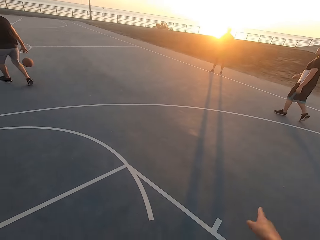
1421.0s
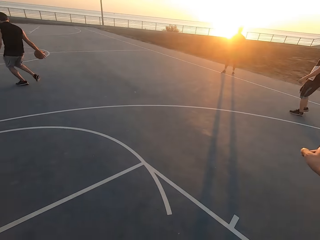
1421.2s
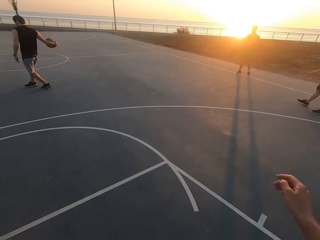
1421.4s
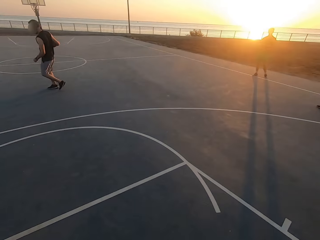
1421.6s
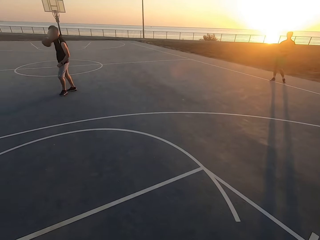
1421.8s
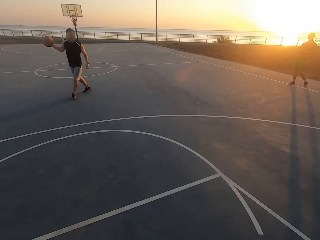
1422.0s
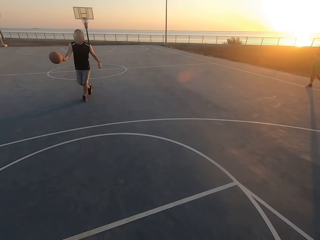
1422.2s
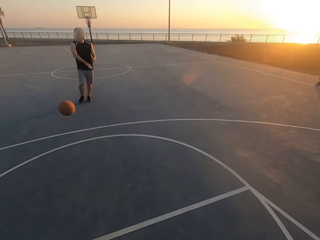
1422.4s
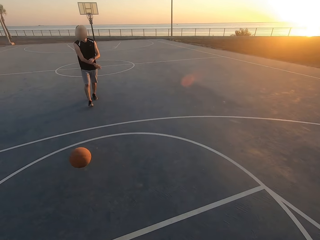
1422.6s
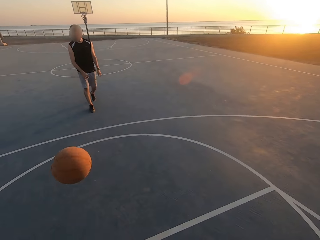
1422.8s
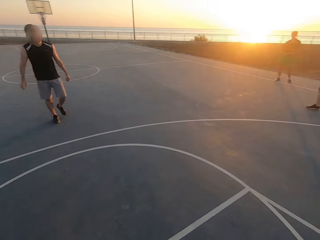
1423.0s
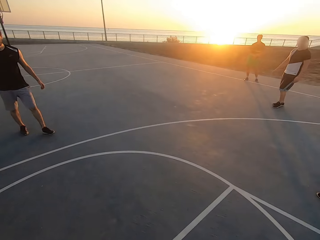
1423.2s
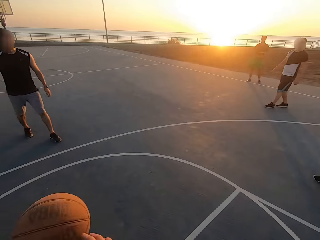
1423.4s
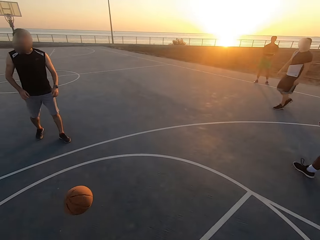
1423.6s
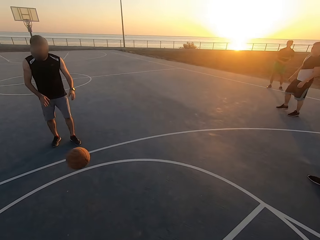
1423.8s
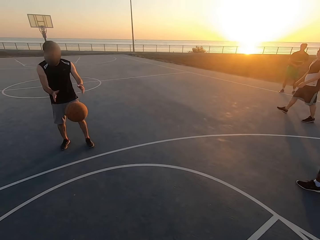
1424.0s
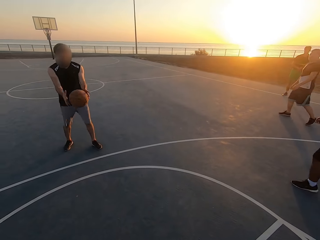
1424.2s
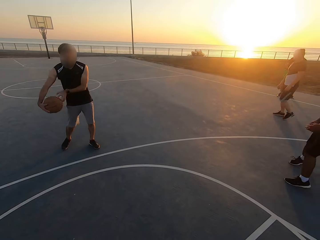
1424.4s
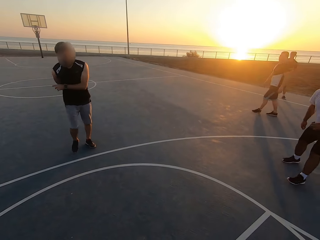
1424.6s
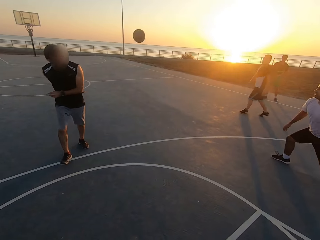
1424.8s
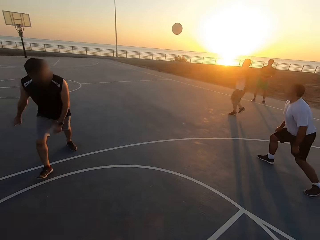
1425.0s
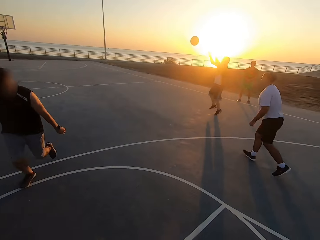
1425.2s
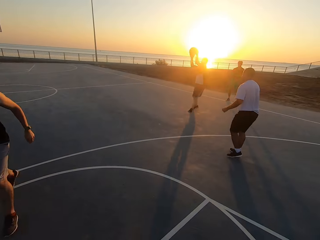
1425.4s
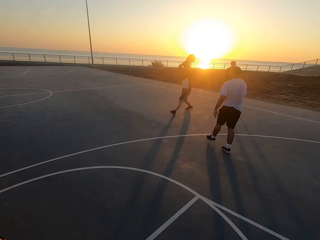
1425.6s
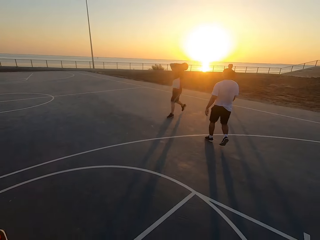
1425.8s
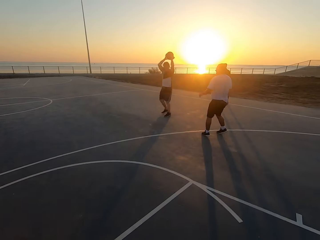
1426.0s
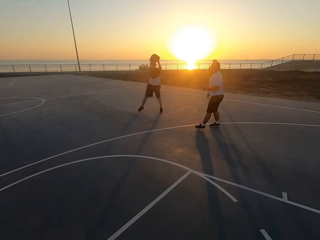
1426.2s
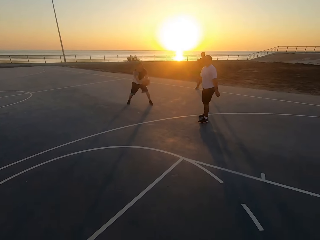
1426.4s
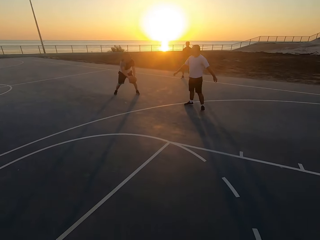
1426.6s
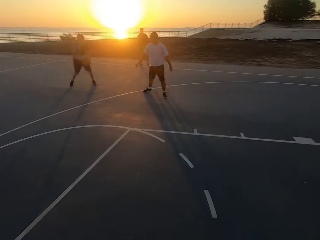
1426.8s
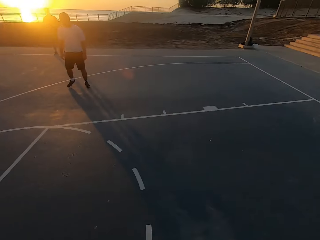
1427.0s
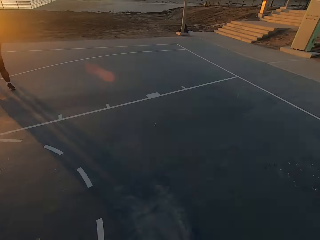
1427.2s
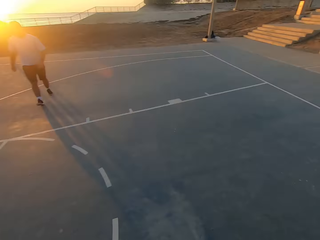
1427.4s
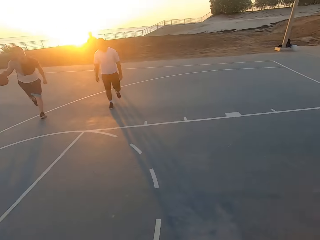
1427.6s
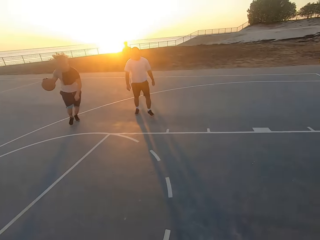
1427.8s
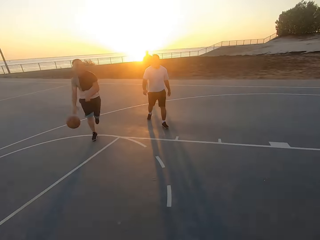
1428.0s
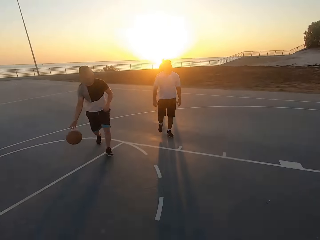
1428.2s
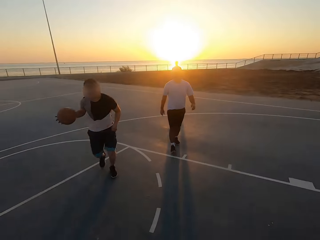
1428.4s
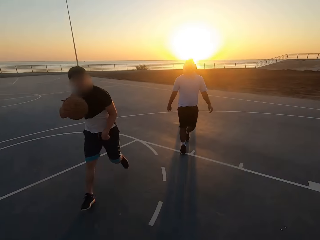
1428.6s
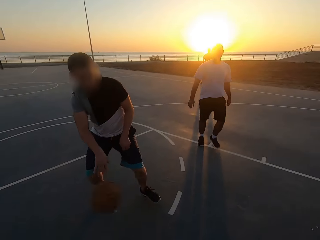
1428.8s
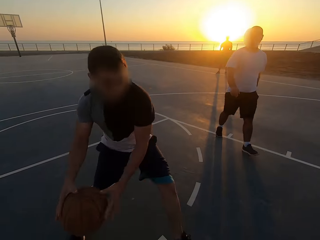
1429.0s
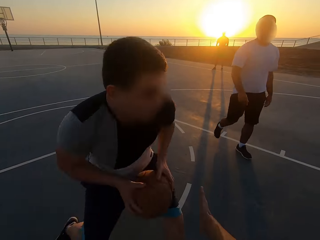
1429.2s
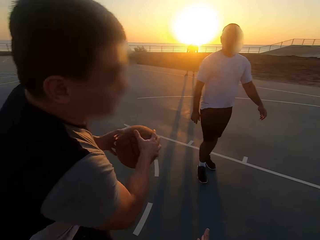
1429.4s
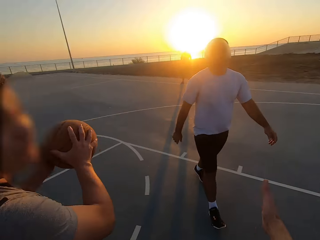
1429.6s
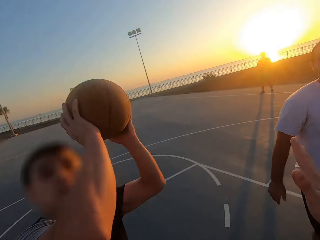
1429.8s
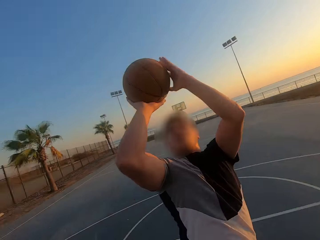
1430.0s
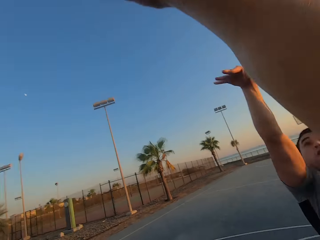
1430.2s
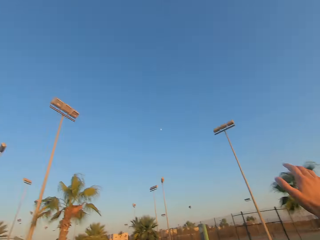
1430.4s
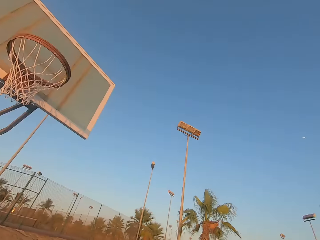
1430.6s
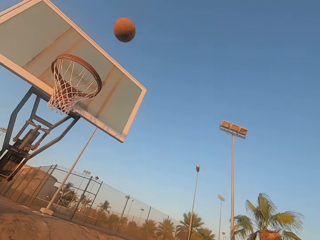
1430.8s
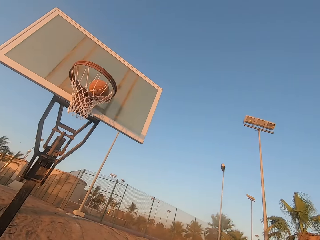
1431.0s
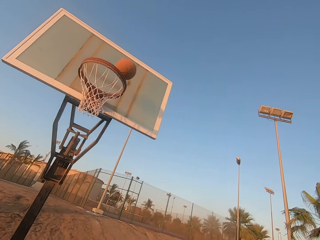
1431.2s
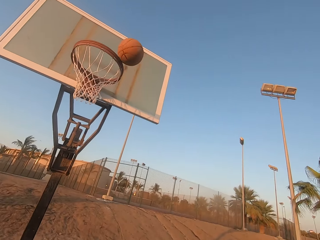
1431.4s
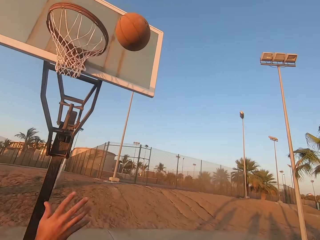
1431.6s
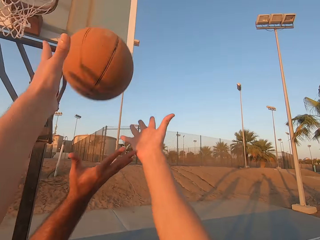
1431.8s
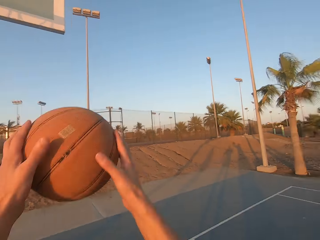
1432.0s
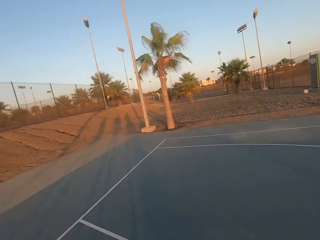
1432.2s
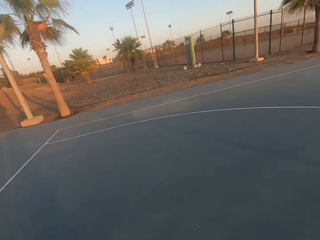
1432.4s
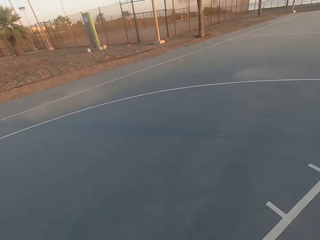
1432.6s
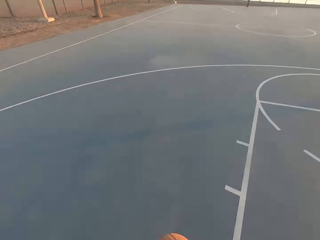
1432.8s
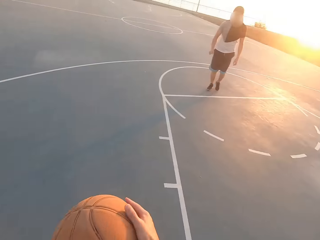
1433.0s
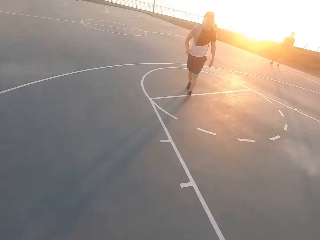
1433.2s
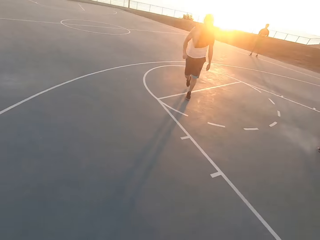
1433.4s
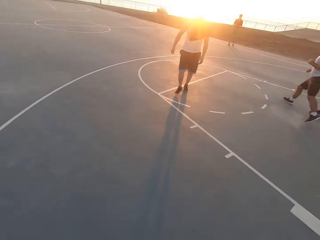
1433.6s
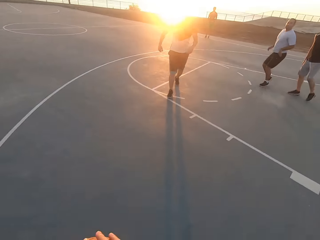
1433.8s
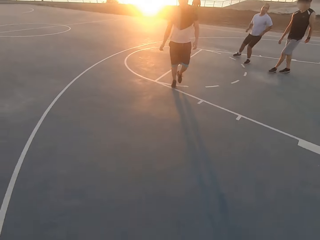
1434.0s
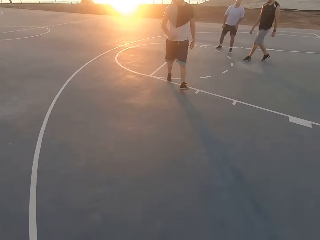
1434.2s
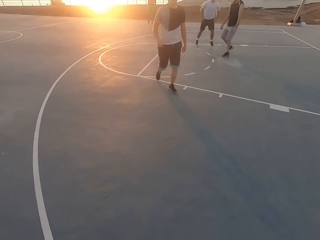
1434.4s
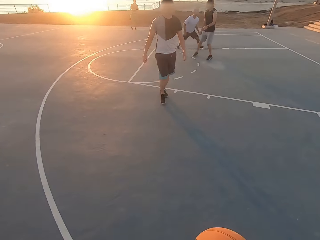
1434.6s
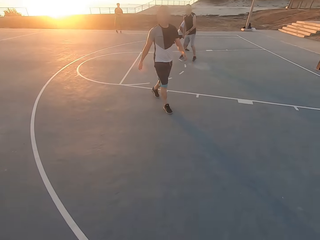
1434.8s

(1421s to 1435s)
A man dribbles, picks up the ball and throws the ball to the camera wearer. The camera wearer throws the ball to the man. The man picks up the ball and throws the ball to another man. The other man picks up the ball. The other man holds the ball. The camera wearer looks around. The other man dribbles the ball and throws the ball in the hoop. The camera wearer picks up the ball and dribbles the ball.

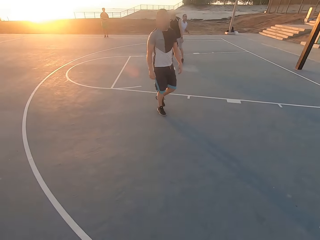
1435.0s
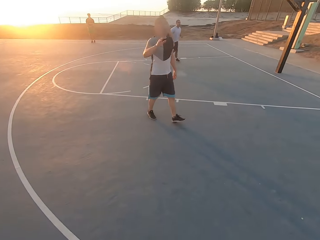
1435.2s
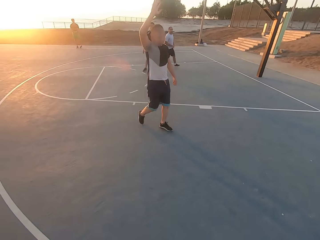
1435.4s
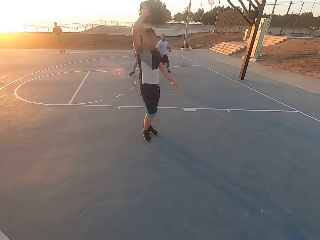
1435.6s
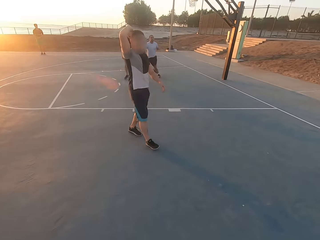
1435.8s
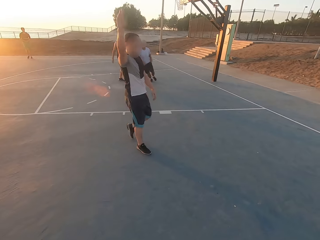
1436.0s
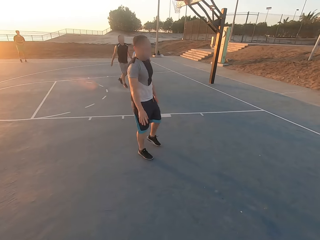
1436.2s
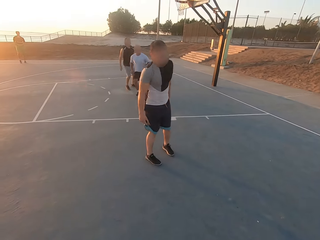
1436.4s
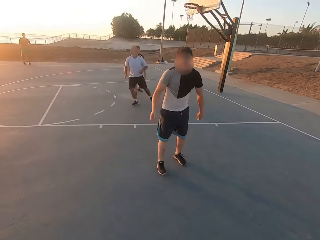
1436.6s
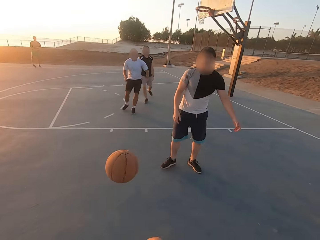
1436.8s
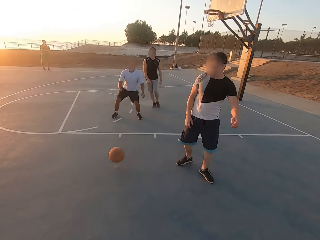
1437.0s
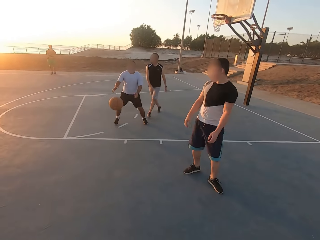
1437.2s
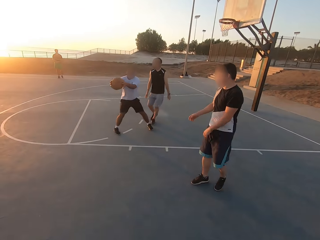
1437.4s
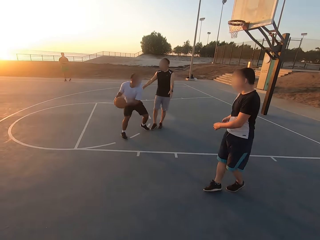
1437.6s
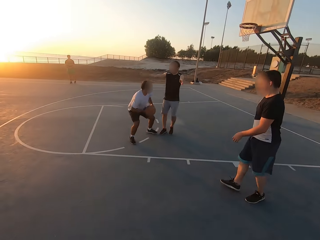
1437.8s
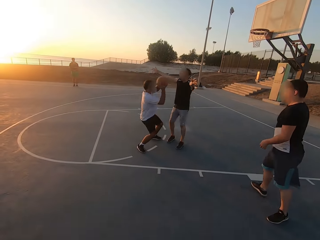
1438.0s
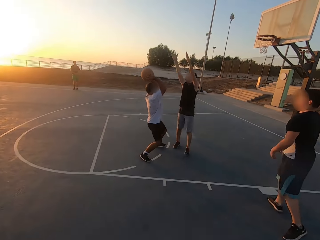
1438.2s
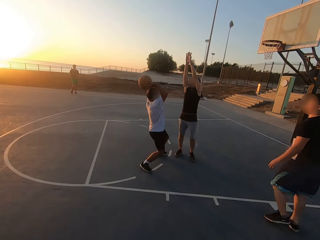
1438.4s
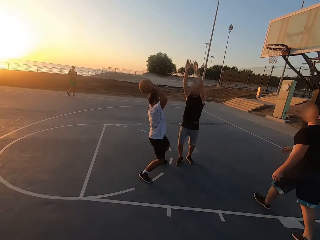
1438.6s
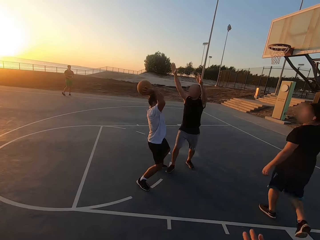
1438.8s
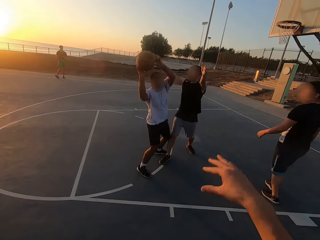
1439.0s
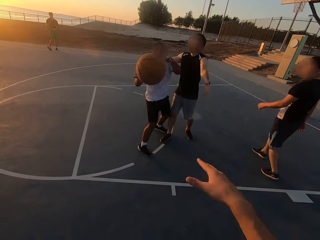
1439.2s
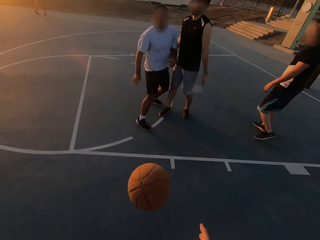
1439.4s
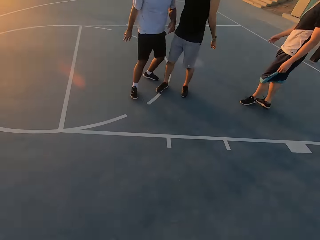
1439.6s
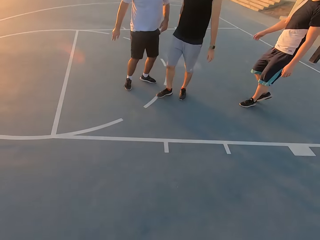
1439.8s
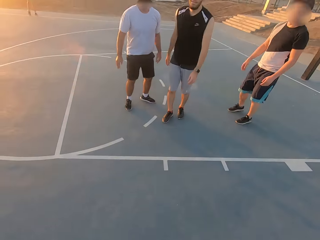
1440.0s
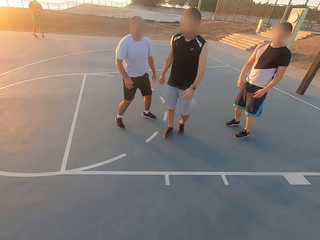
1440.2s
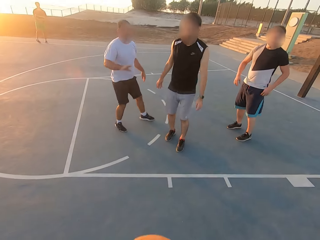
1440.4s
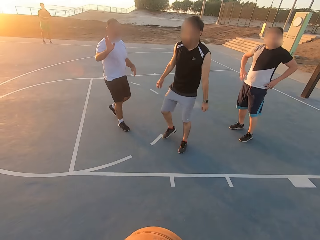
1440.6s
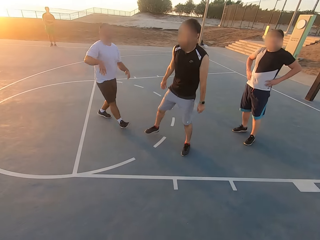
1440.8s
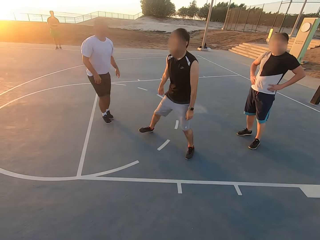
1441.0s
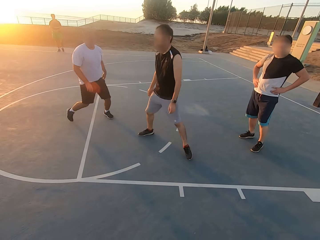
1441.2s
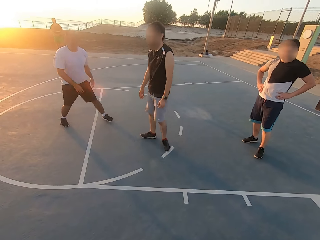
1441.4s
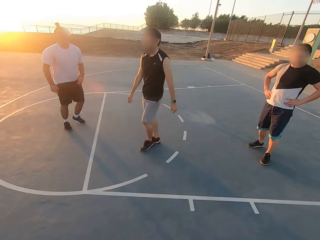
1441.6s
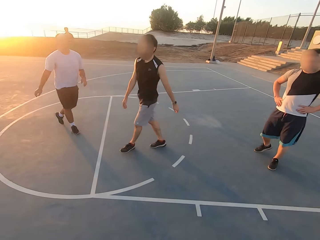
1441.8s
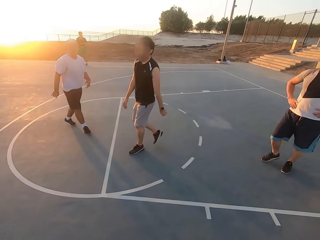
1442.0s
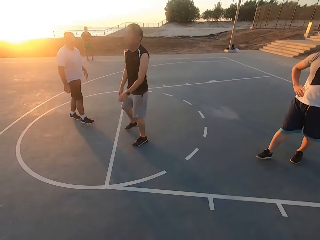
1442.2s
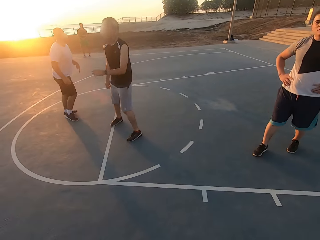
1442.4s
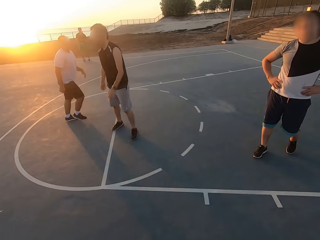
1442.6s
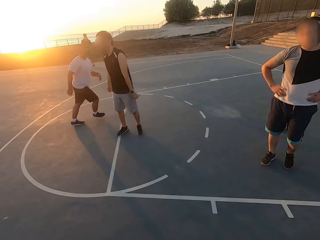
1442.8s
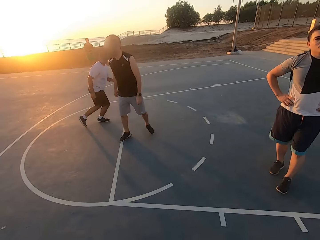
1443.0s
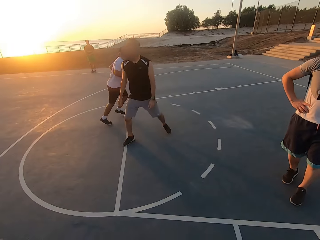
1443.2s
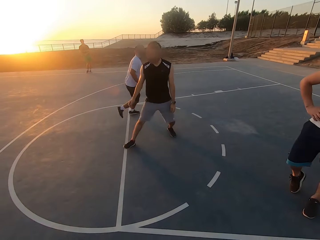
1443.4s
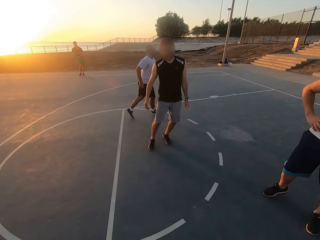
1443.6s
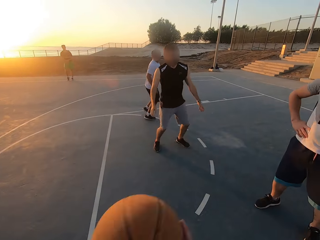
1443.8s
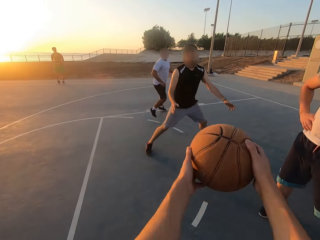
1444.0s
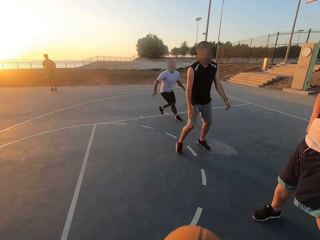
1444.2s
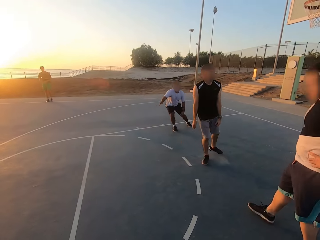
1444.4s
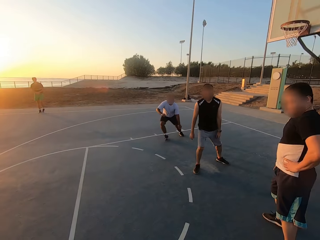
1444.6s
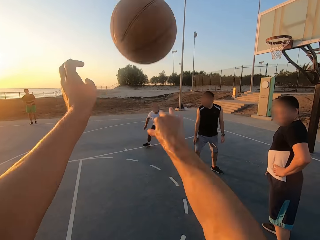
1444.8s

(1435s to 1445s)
A man runs. Another man raises his hand up. The camera wearer throws the ball to the first man. The first man picks up the ball. A third man shields. The first man holds the ball. The camera wearer moves his hand. The first man throws the ball to the camera wearer. The camera wearer picks up the ball. He dribbles the ball. The first man moves his hand.
